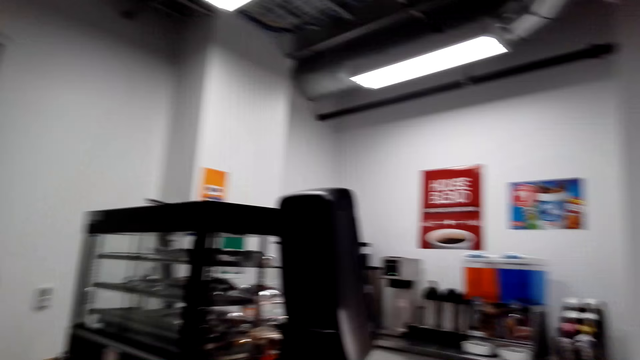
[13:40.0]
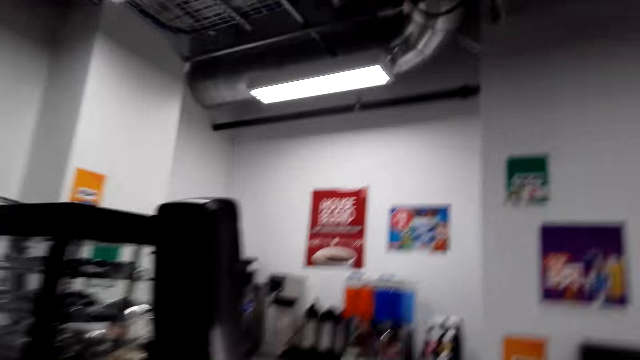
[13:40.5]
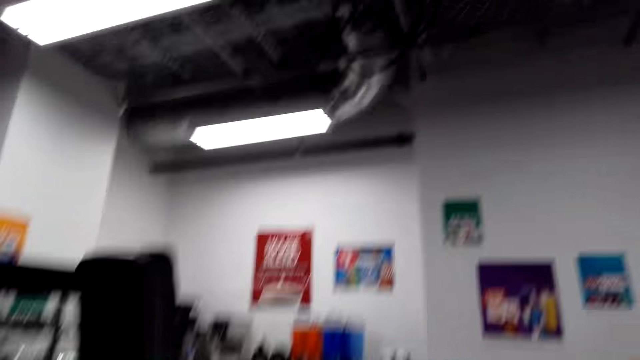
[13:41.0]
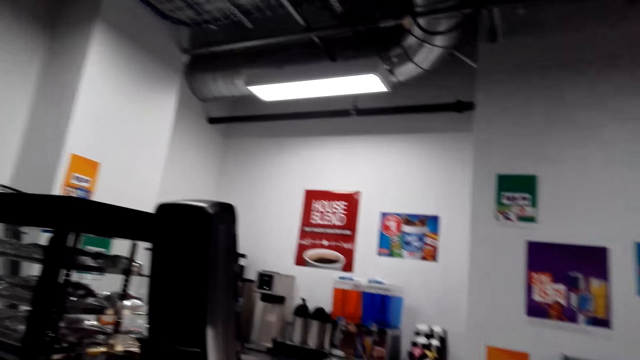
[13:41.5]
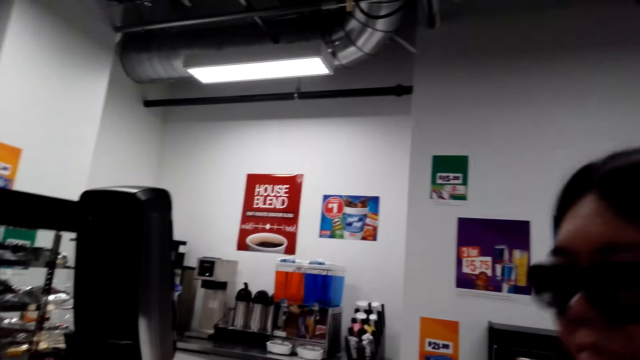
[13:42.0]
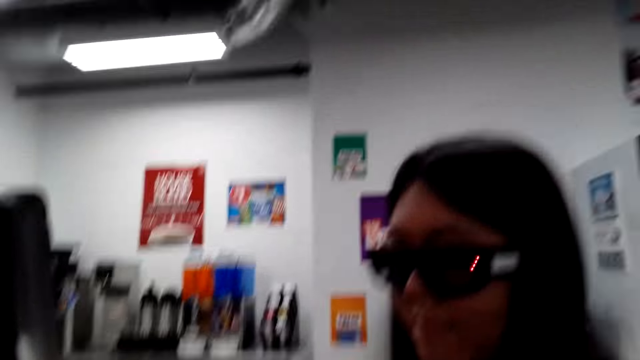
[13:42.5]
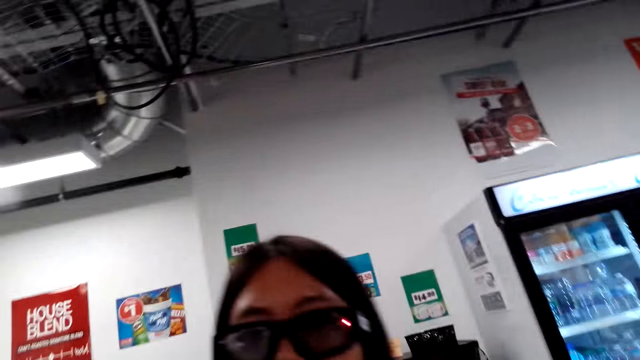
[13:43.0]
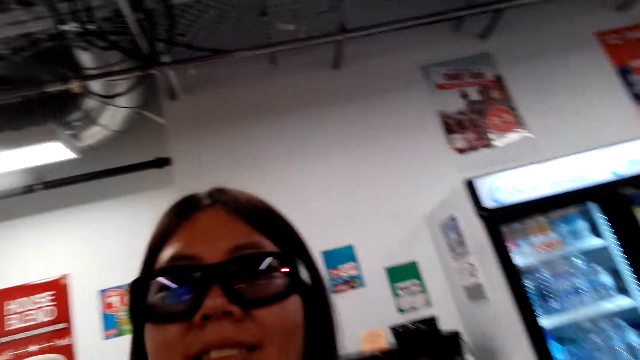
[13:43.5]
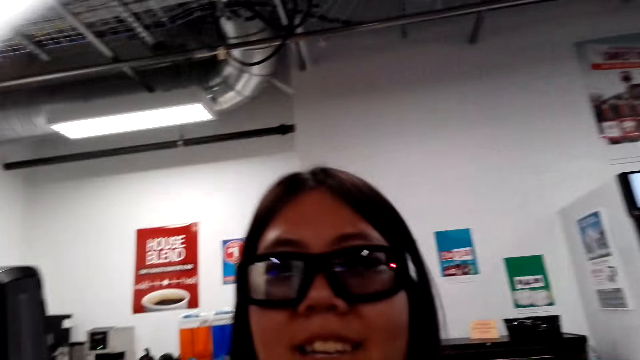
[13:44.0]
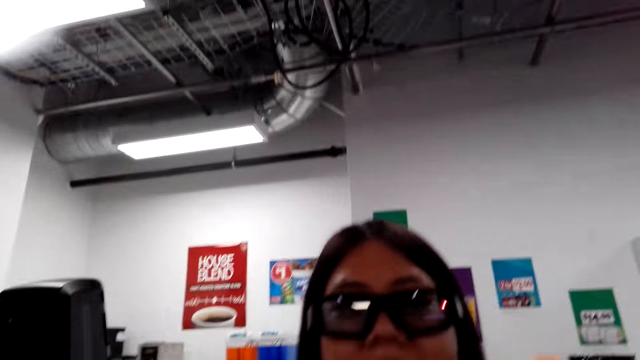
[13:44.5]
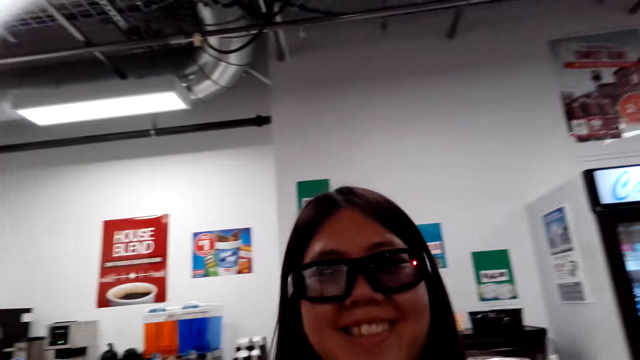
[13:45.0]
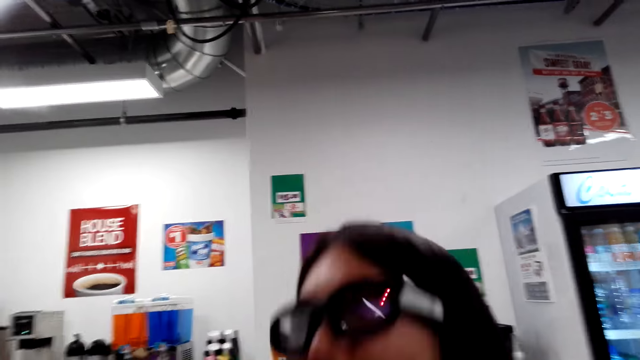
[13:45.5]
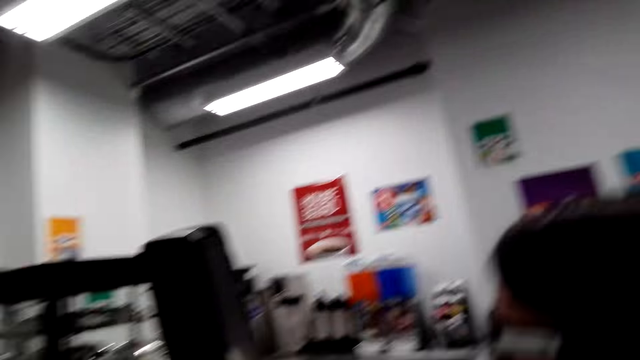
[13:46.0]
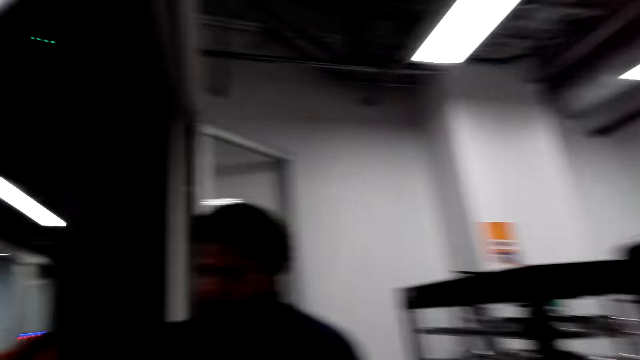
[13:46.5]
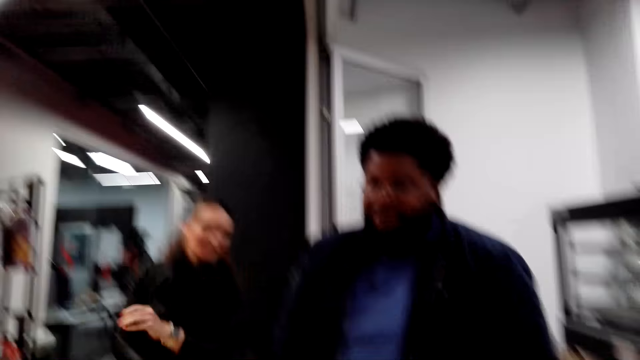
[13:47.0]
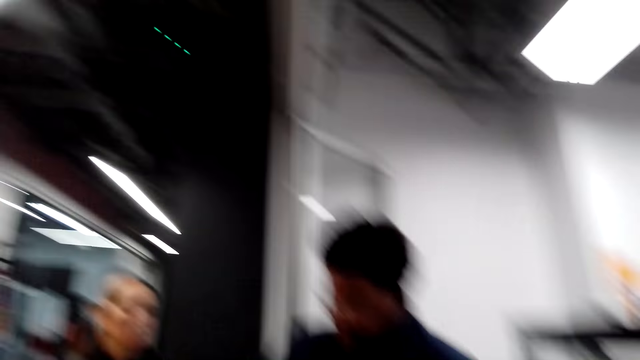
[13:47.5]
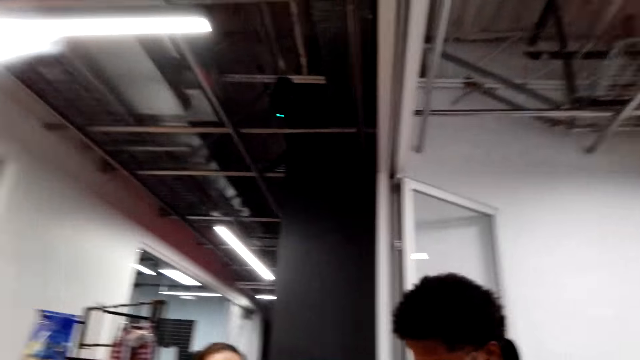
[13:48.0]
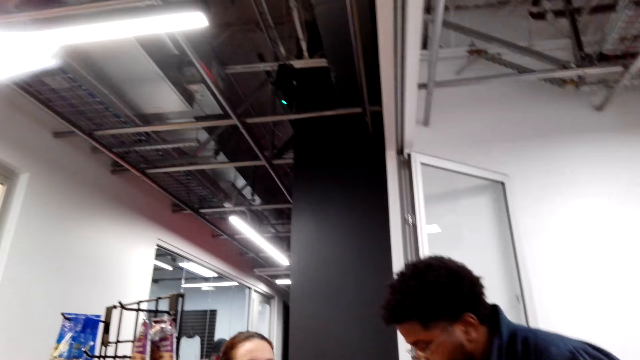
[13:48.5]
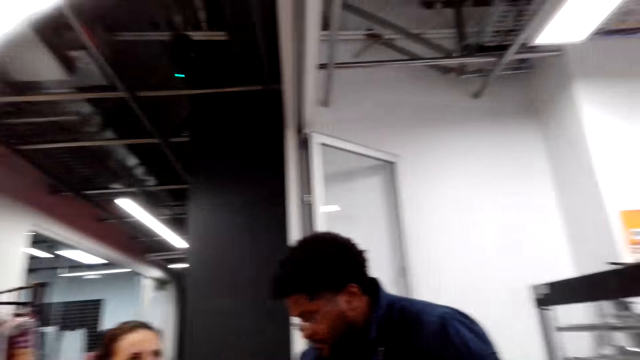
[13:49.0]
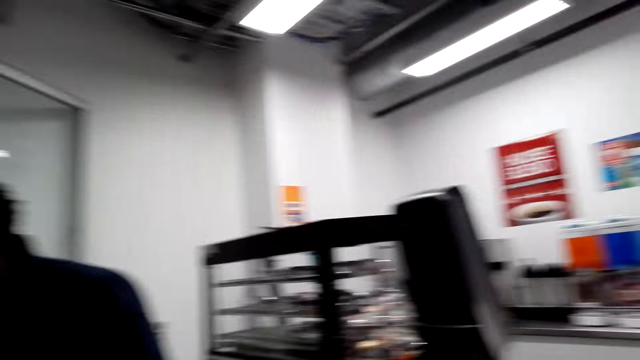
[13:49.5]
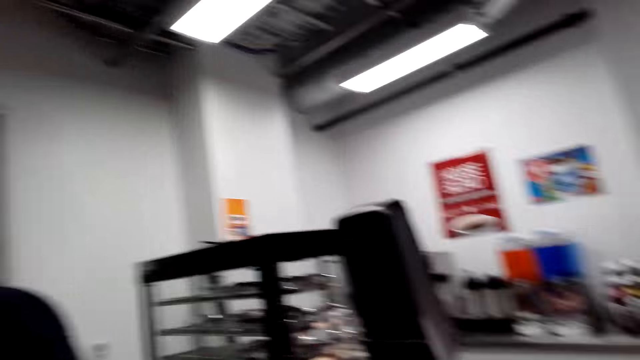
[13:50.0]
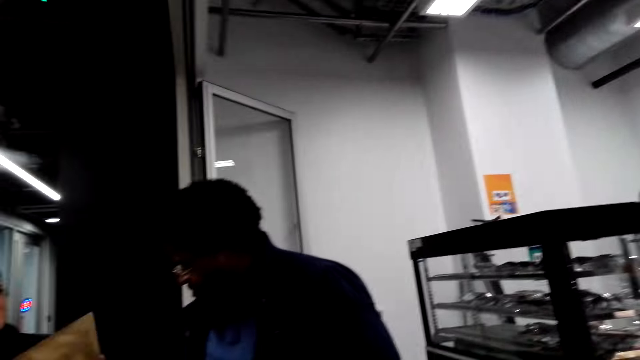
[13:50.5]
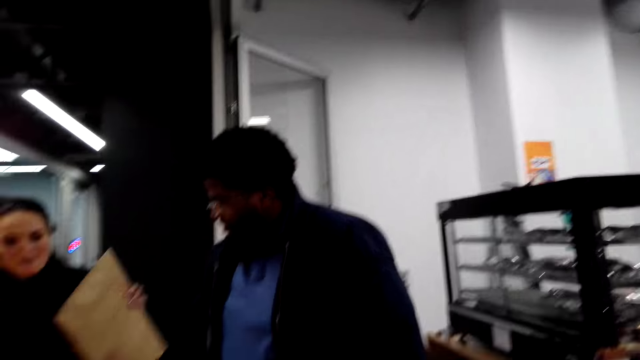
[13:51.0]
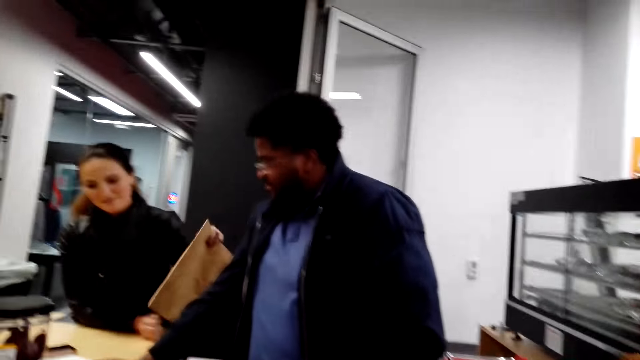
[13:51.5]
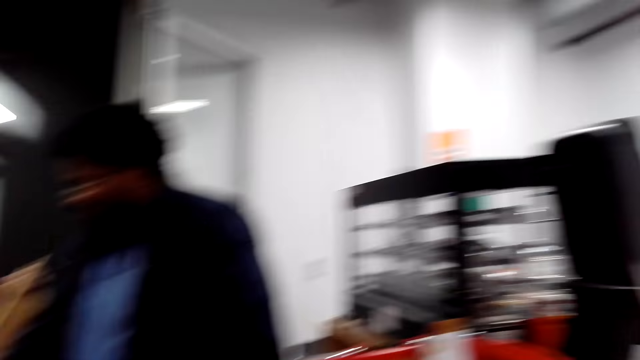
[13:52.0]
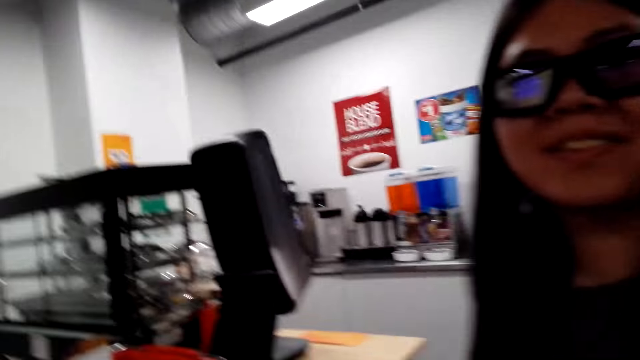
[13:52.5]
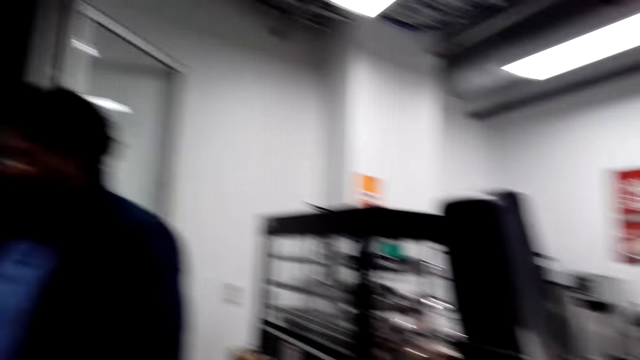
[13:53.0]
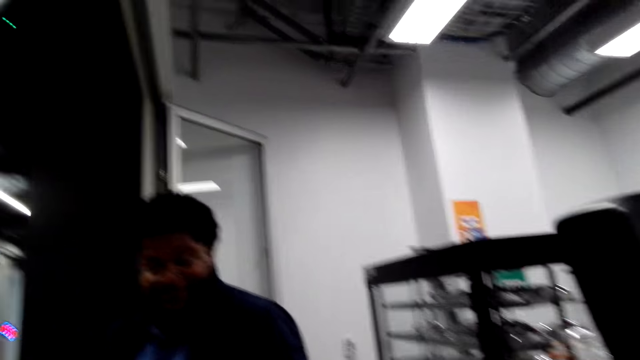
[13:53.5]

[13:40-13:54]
The camera wearer looks around the supermarket. They look at a woman. The woman looks at the camera wearer. The camera wearer converses with the woman. The woman speaks to the camera wearer. The camera wearer talks to another woman. They dialogue with a cashier. A man talks to another woman. The camera wearer looks around the cashier desk.

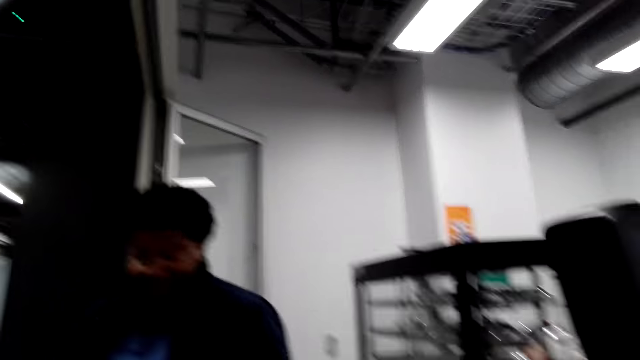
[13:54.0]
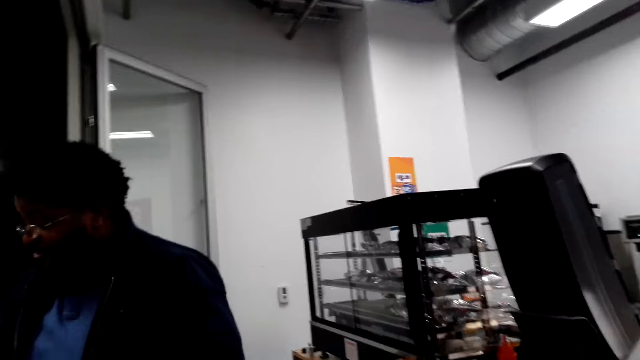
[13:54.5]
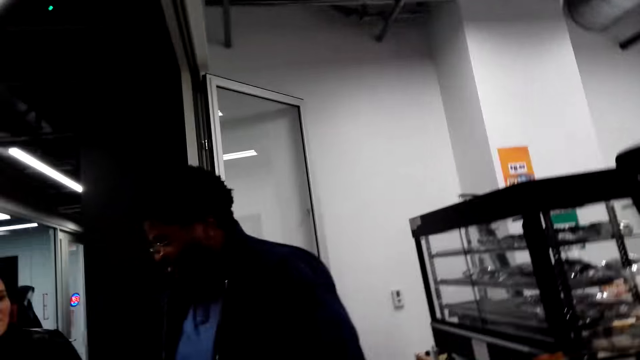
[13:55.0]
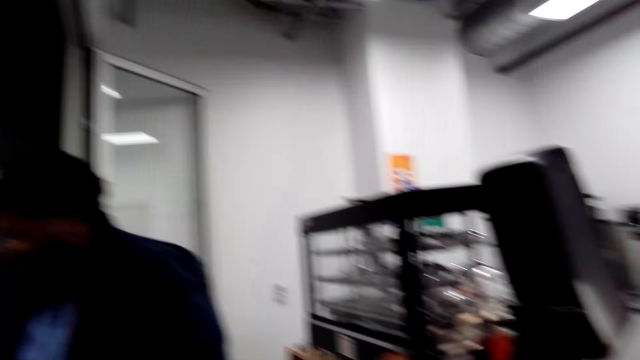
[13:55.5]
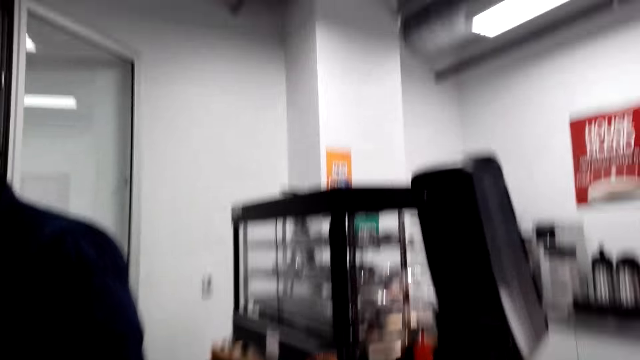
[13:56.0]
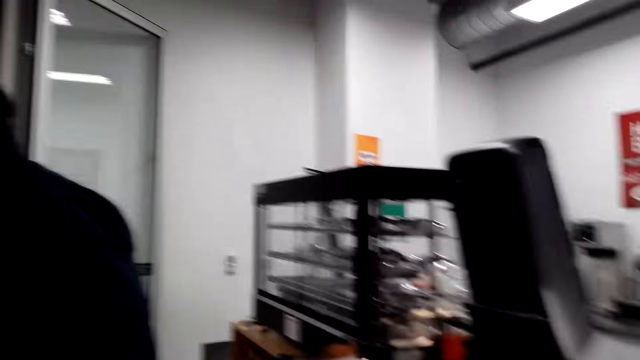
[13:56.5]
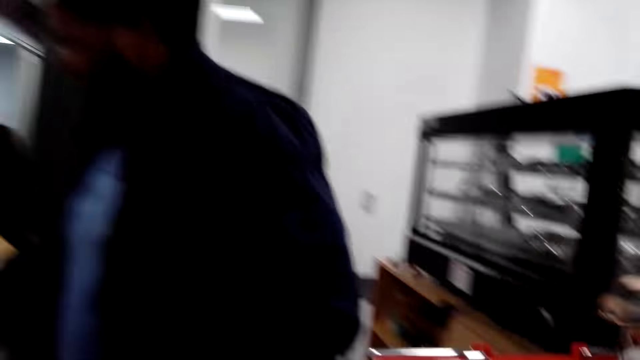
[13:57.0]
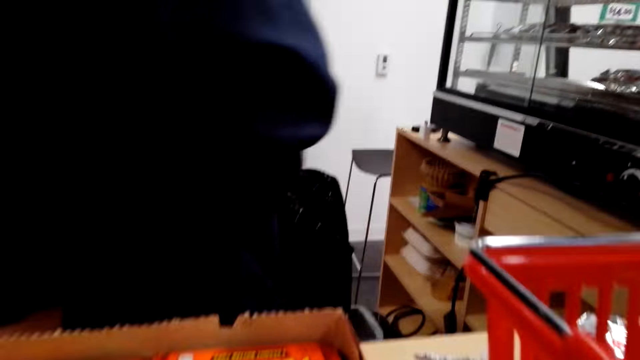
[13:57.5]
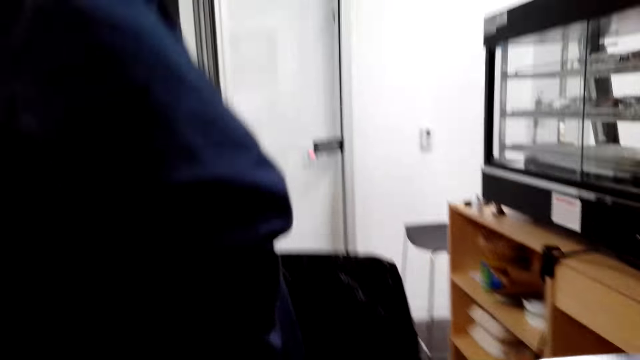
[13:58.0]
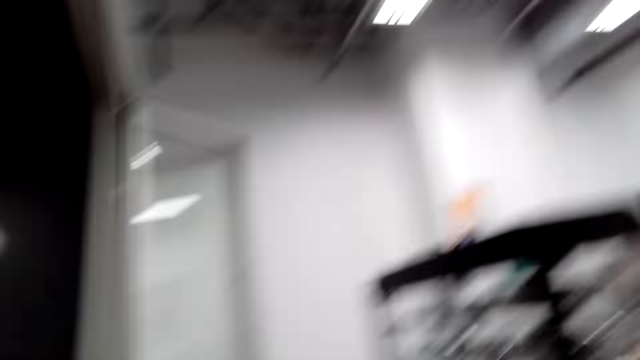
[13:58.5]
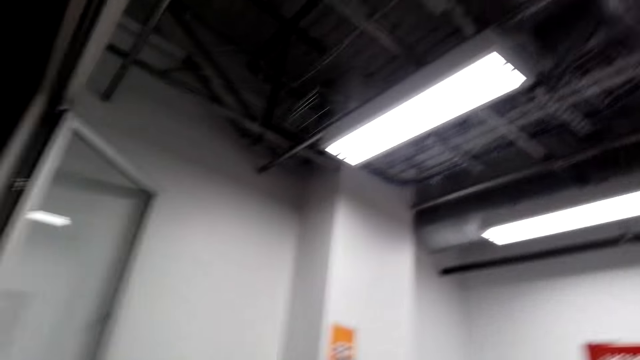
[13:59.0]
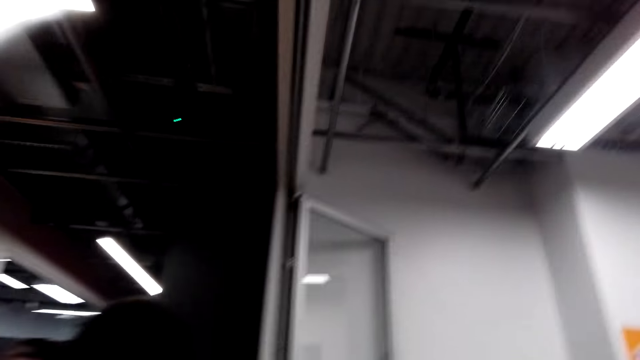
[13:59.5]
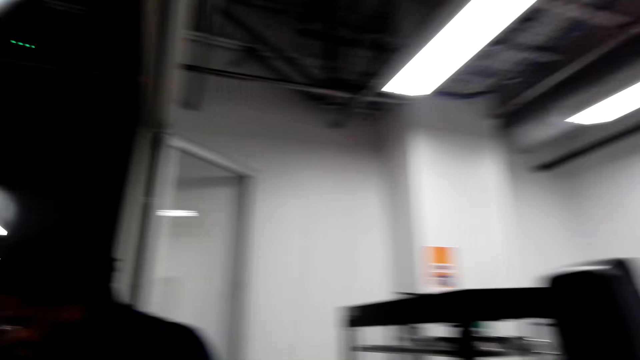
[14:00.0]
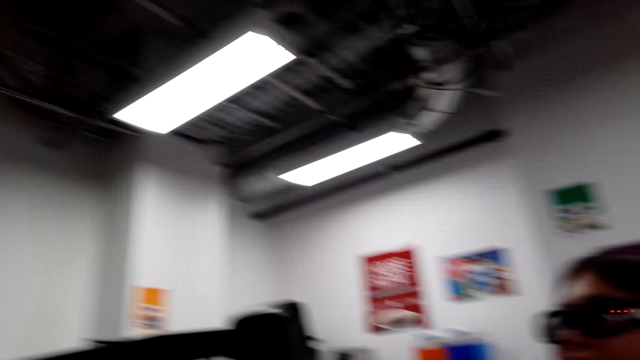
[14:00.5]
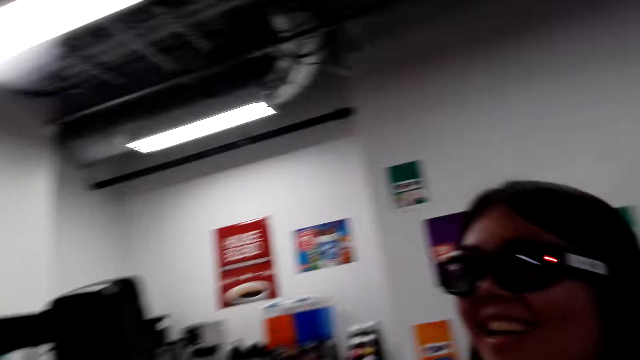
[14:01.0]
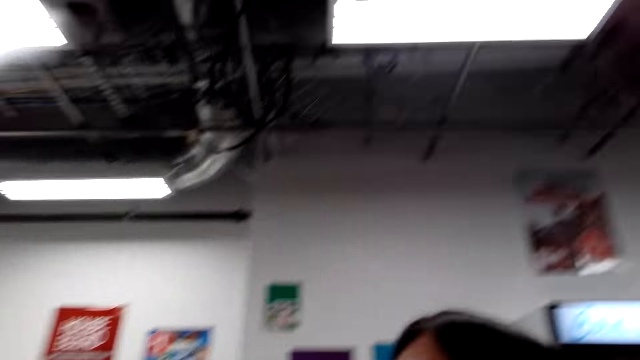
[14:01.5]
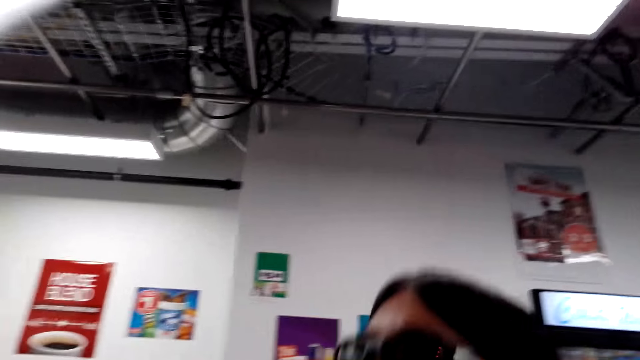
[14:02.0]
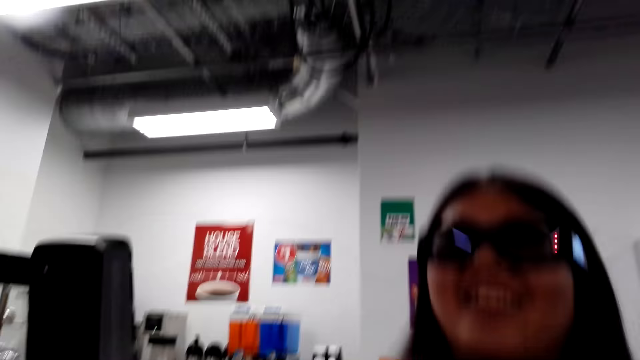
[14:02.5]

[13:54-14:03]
The camera wearer talks to a man. They look around.
